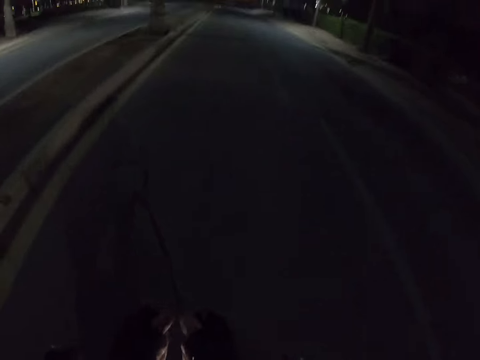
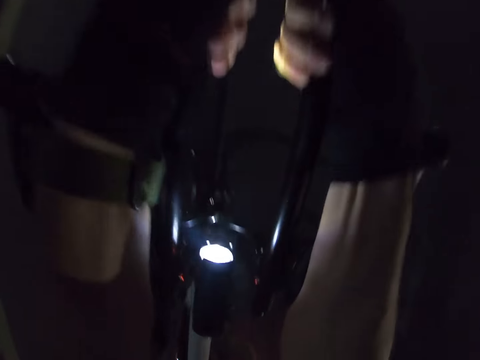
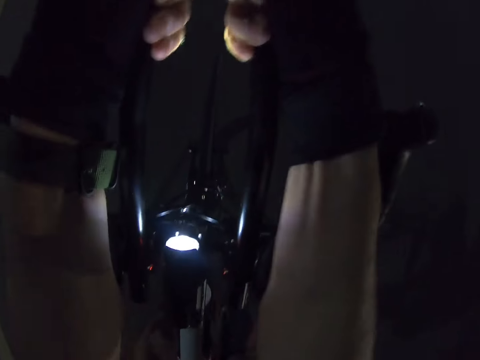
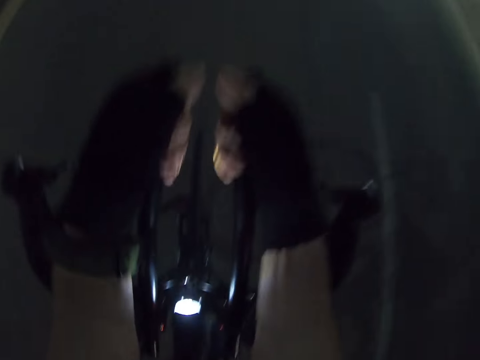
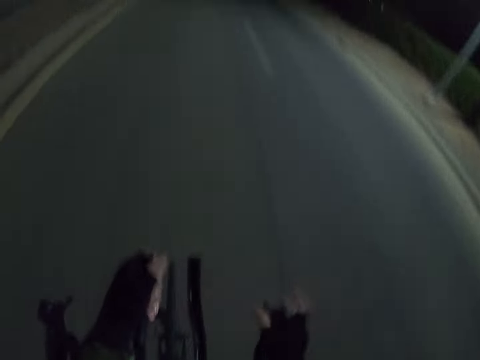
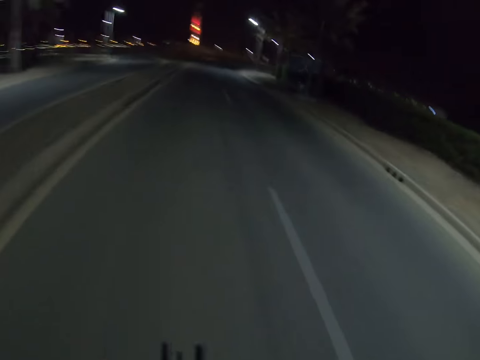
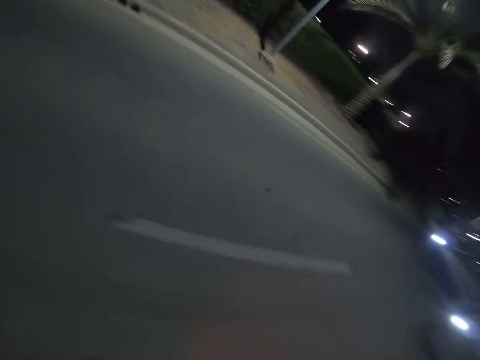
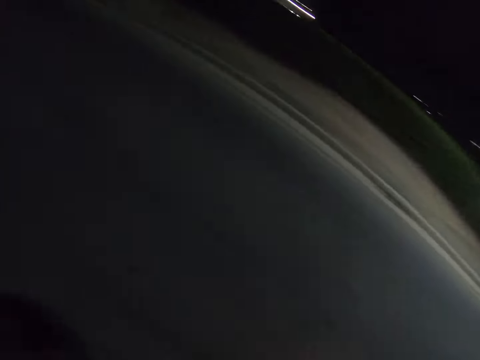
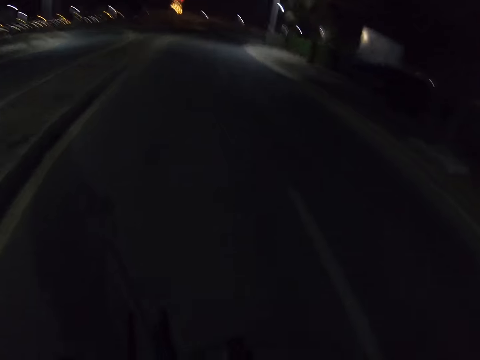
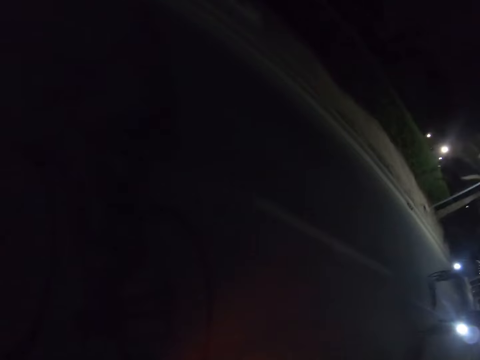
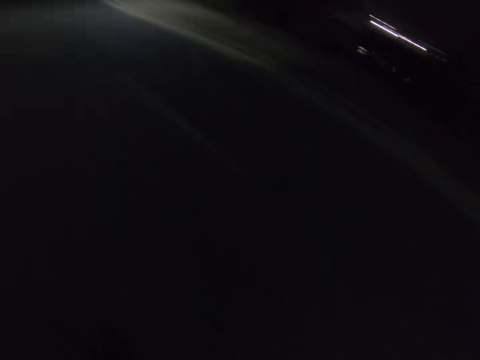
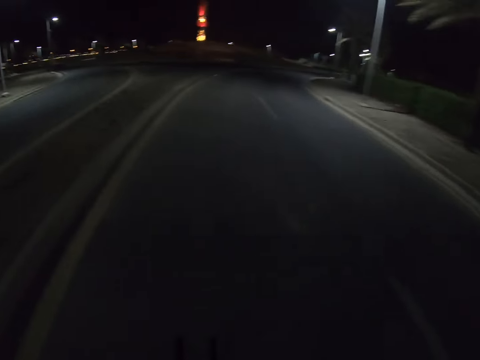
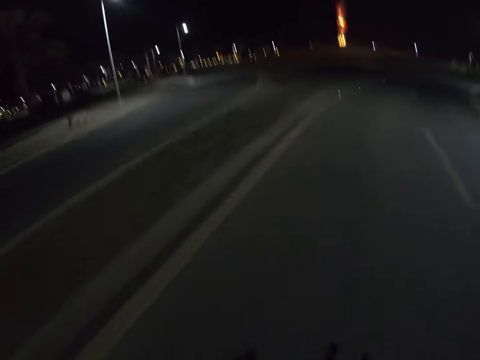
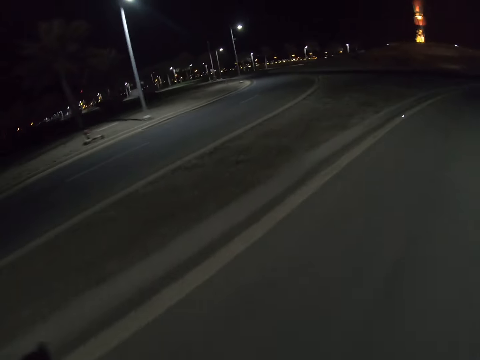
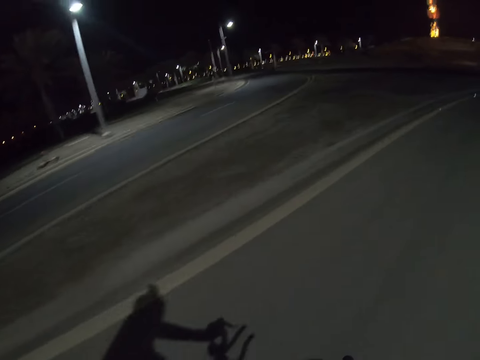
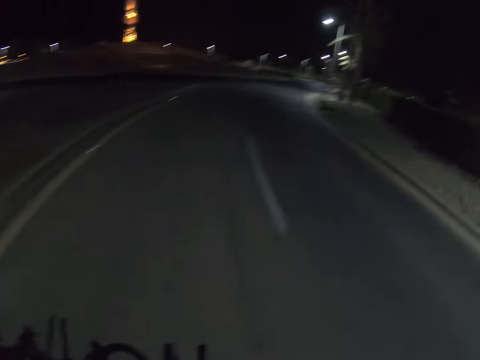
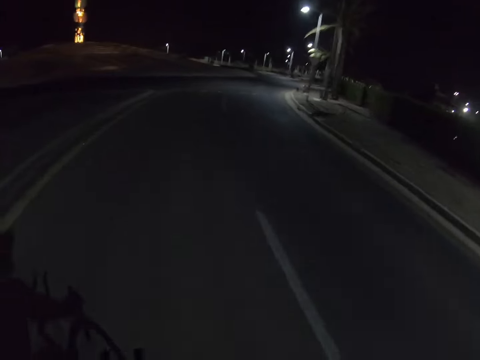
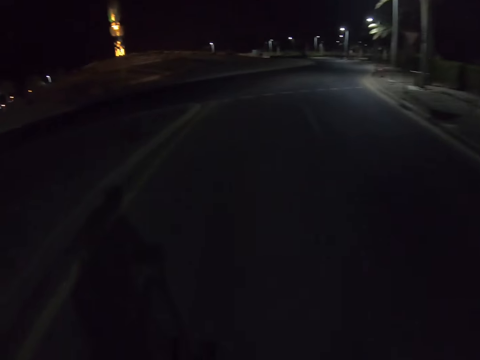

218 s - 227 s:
The camera wearer rides a bike and holds the handlebars. They ride the bike and look at a person and another person.

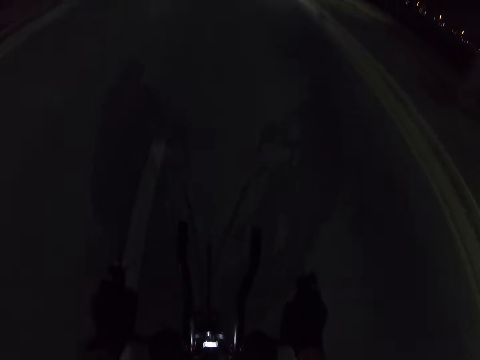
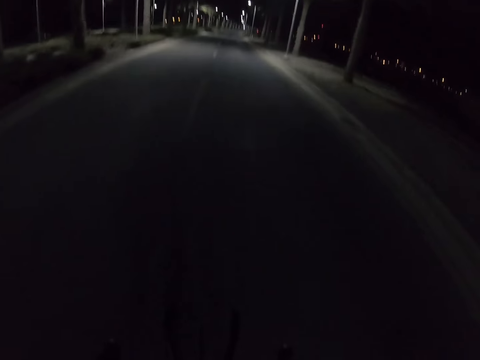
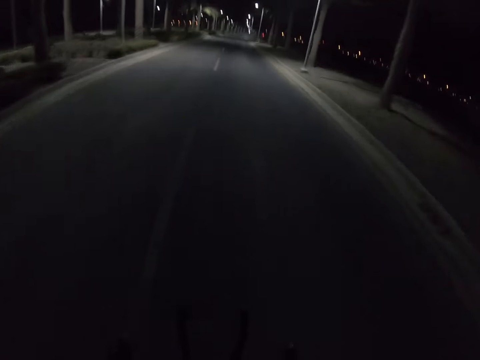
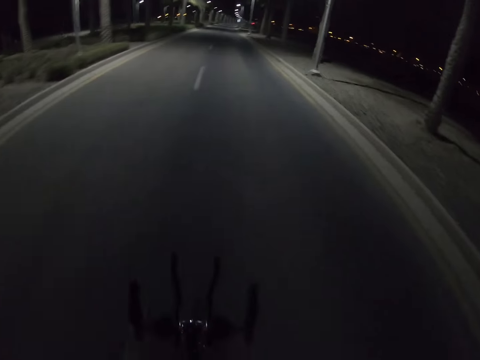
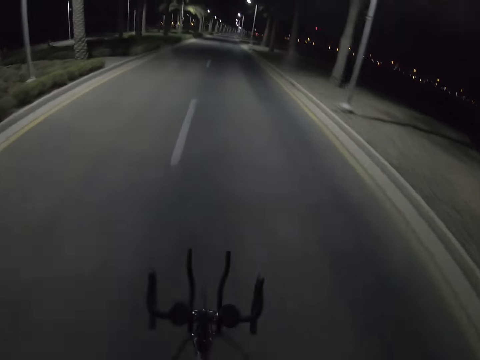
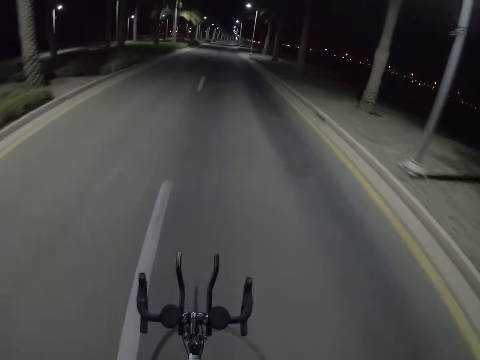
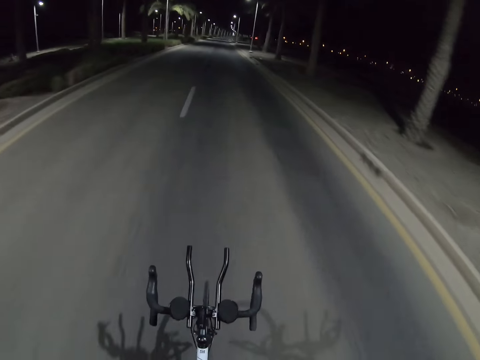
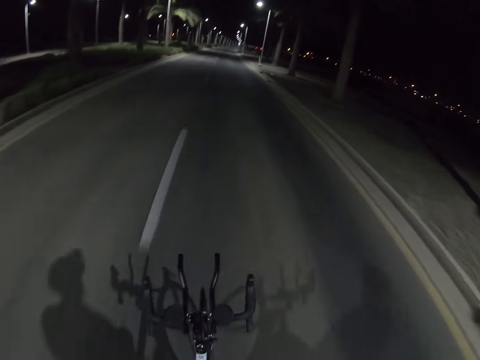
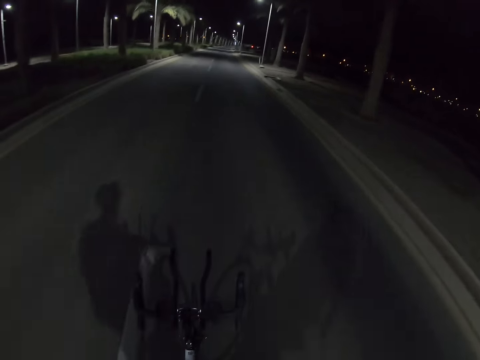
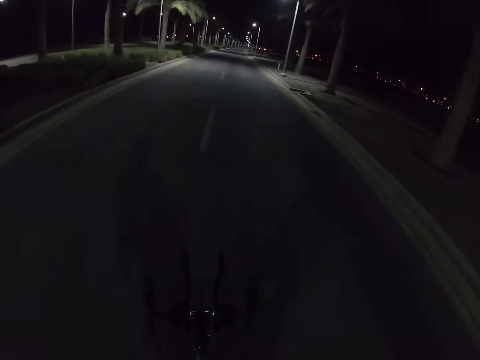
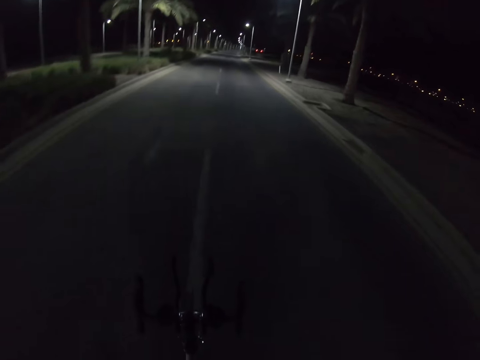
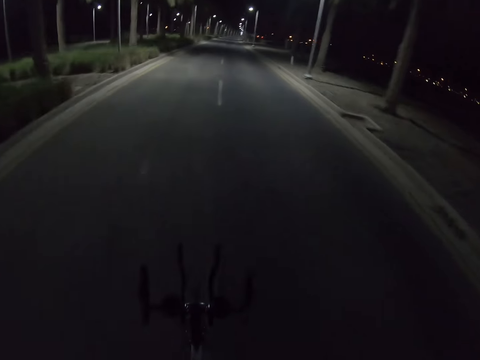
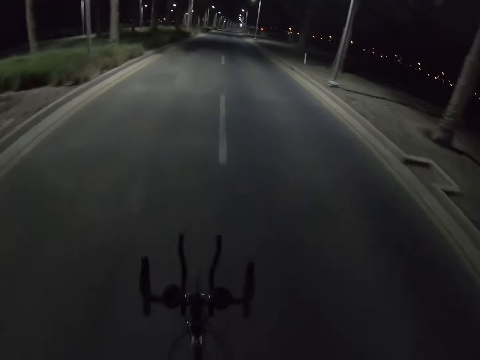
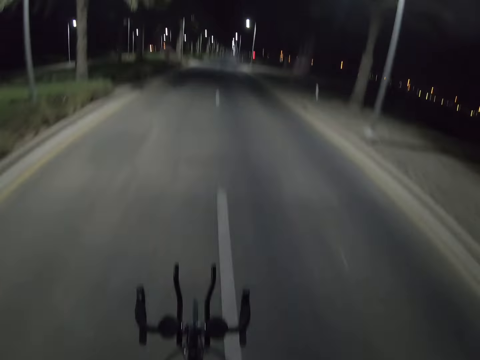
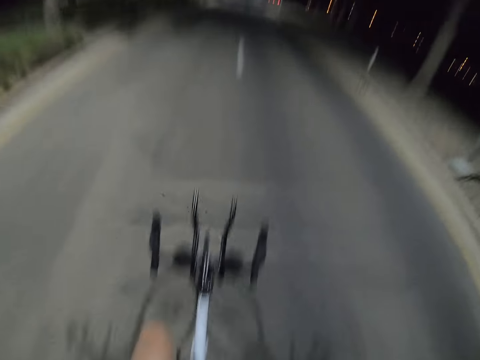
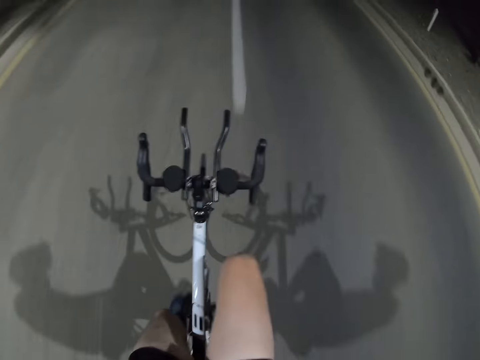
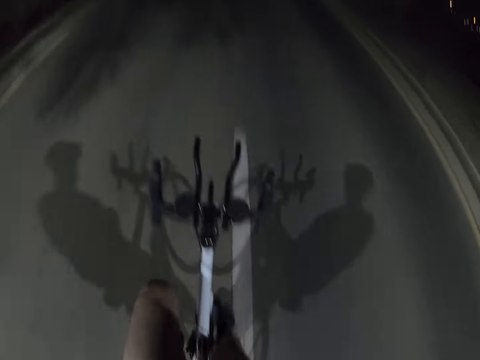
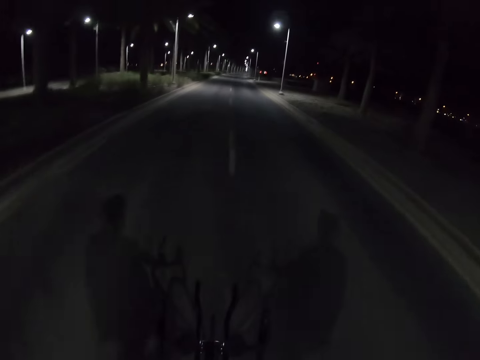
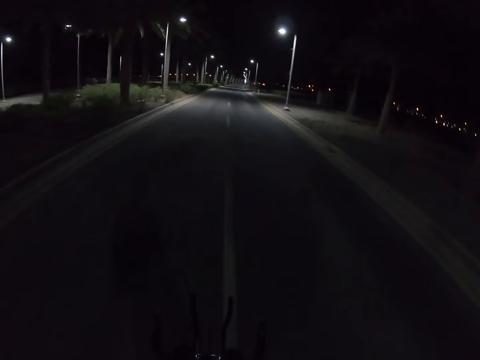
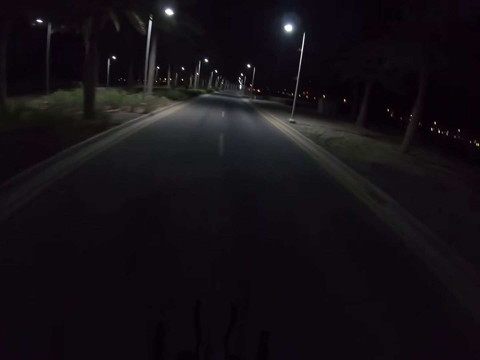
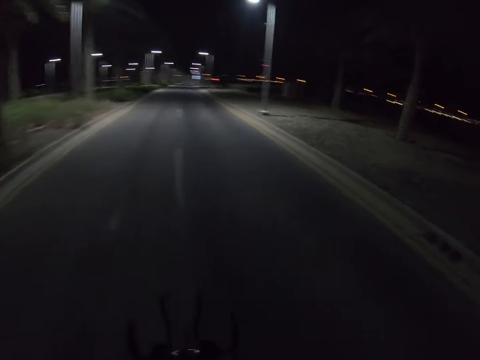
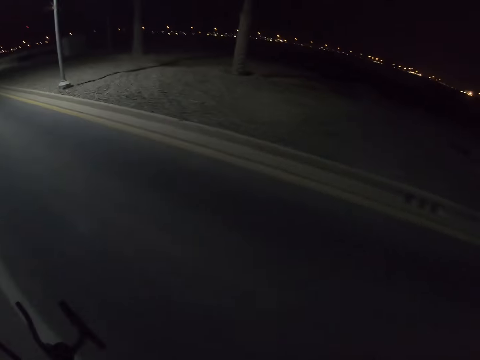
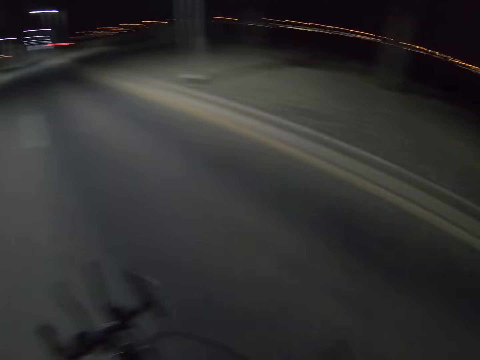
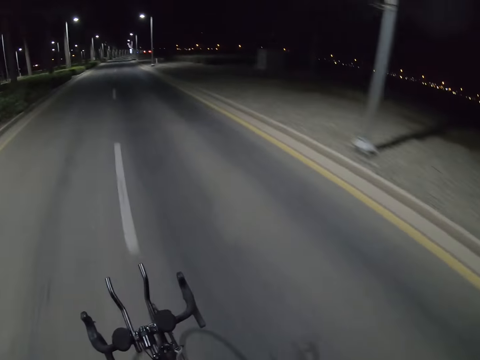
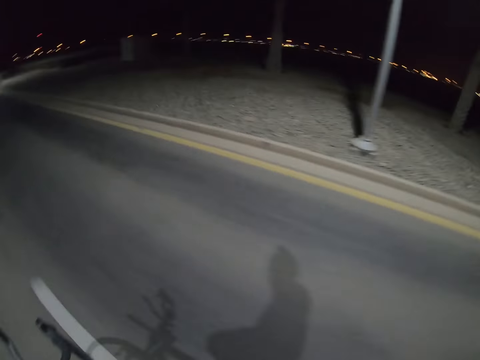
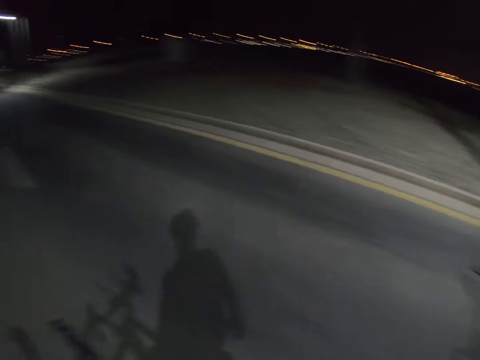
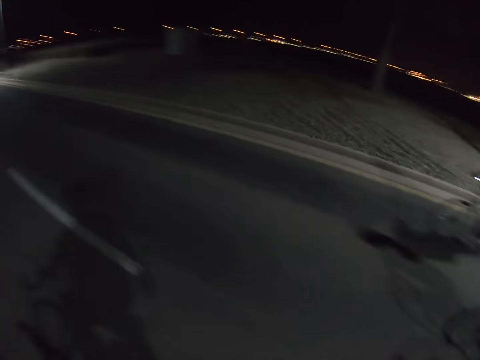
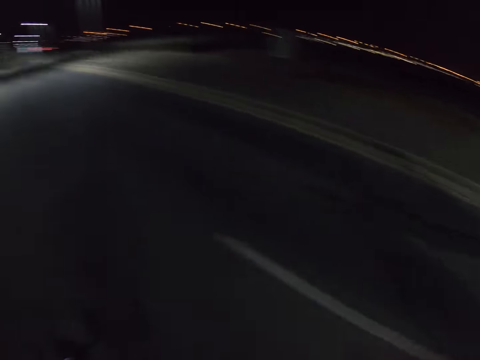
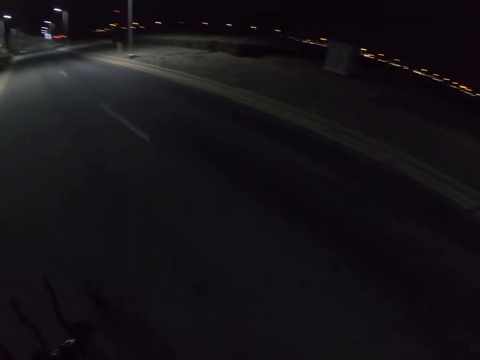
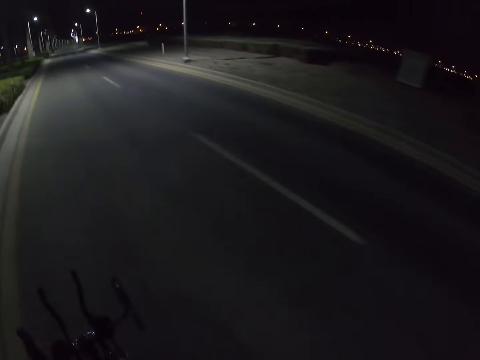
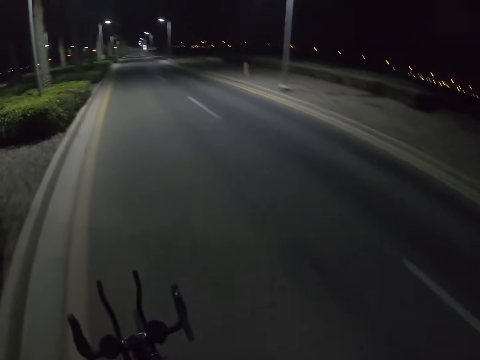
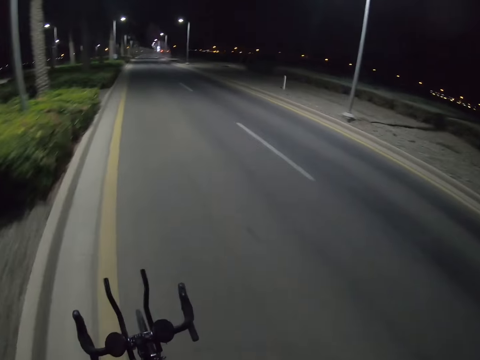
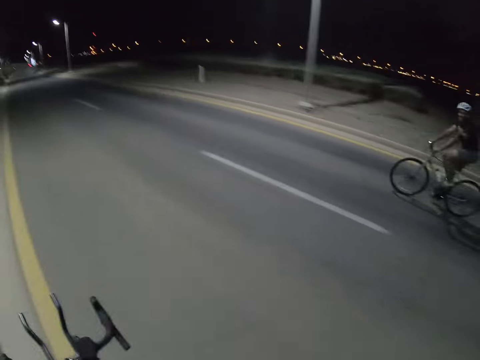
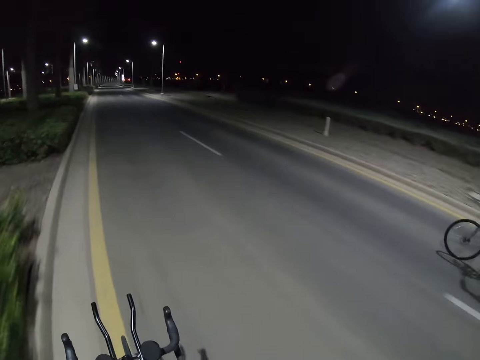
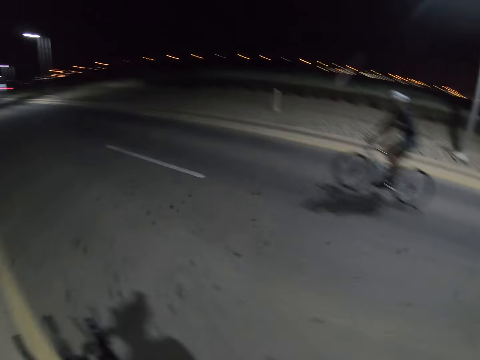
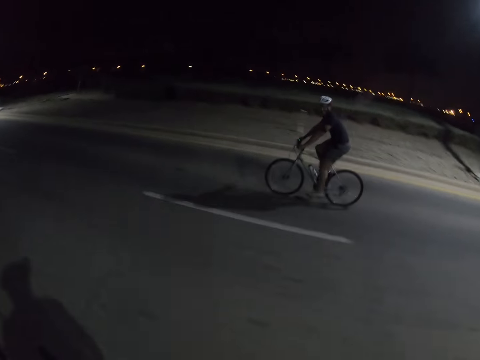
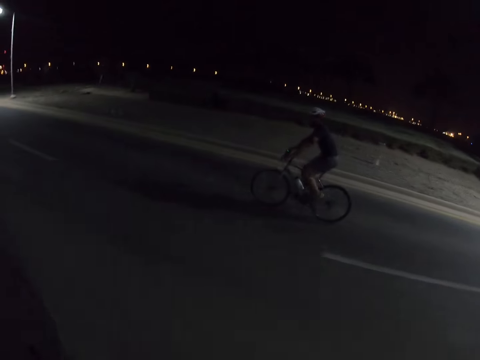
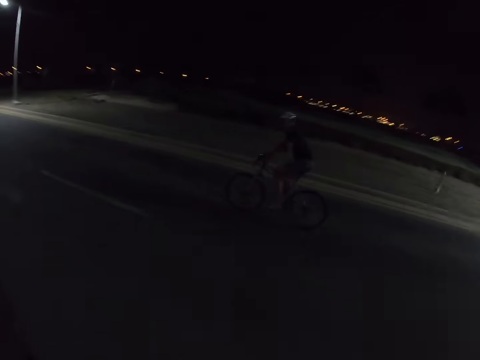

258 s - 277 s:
The camera wearer rides a bike and releases the handlebars. They look around. They ride the bike and look at a person.
